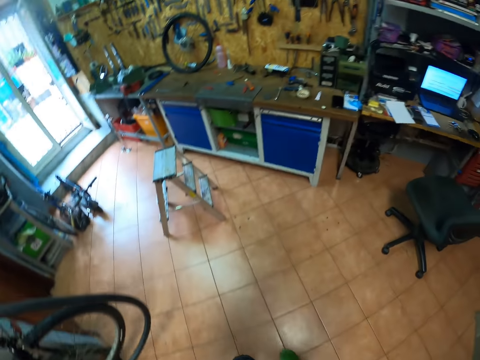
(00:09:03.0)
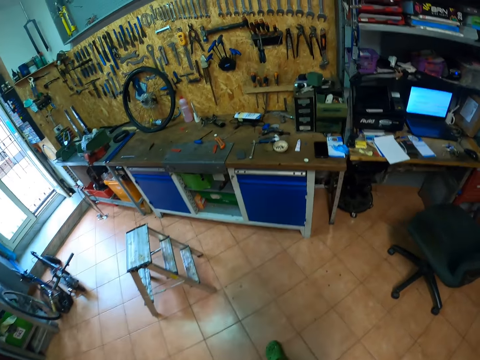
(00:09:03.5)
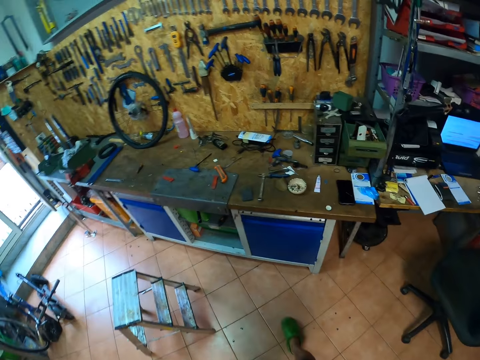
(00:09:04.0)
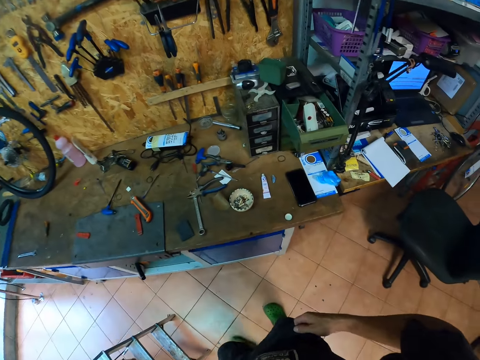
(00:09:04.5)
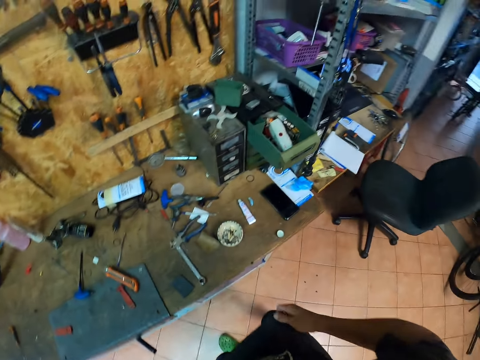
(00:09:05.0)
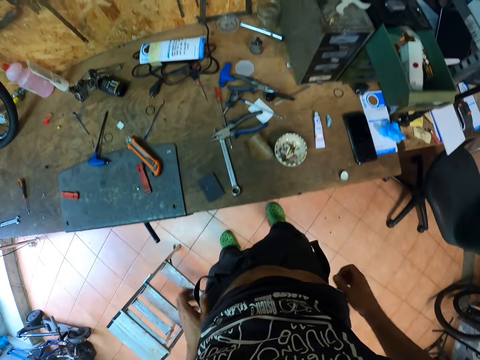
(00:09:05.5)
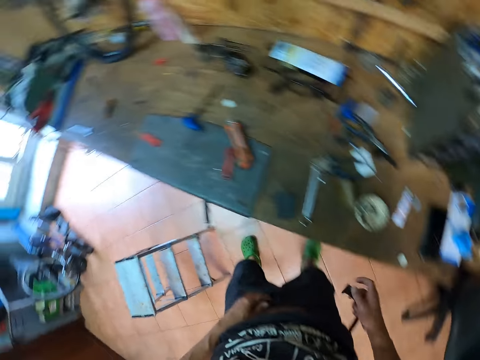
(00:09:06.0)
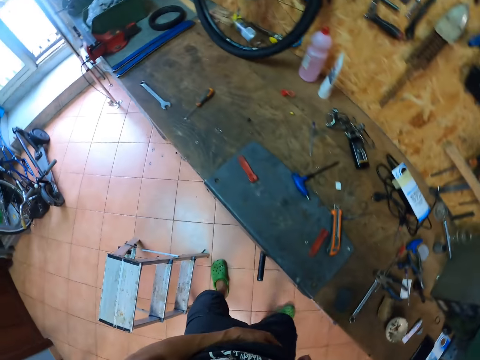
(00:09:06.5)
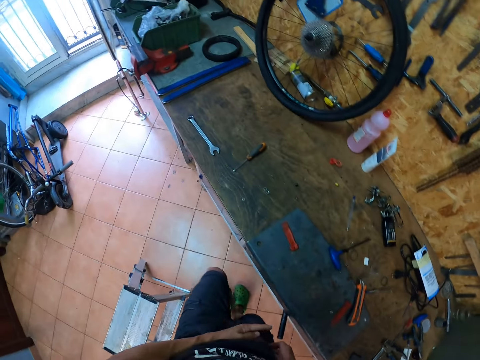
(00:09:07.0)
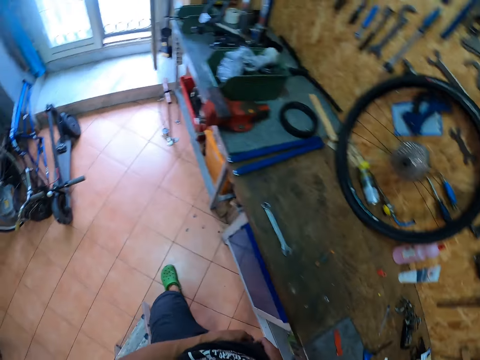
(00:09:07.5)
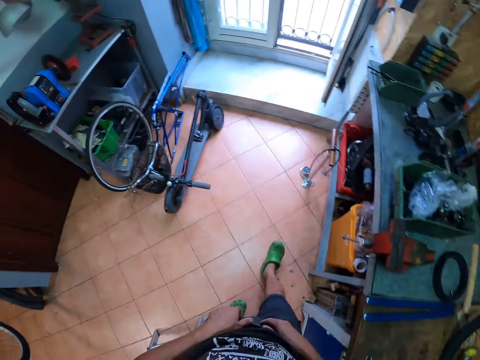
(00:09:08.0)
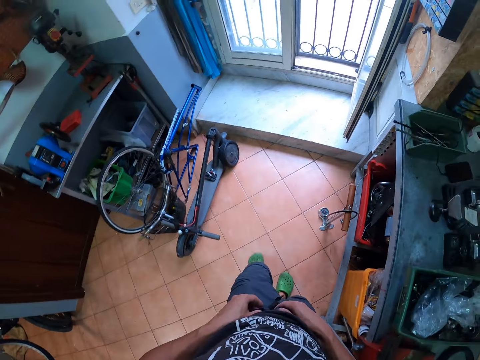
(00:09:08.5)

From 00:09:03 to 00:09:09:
The camera wearer looks around a garage and walks around the garage. He hooks a fanny pack with both hands. He ties his belt on his trousers. He walks around the garage.

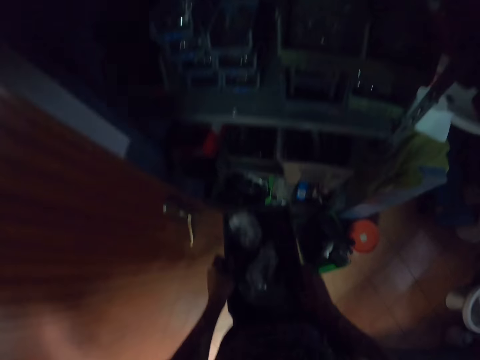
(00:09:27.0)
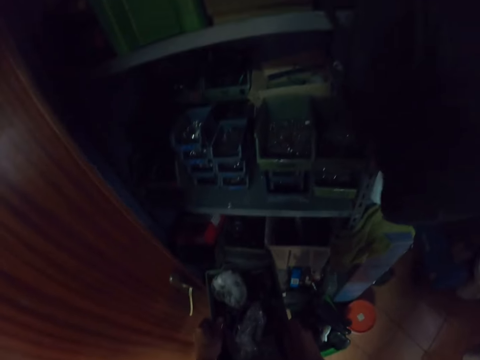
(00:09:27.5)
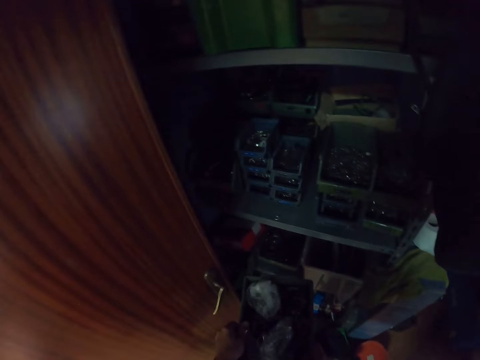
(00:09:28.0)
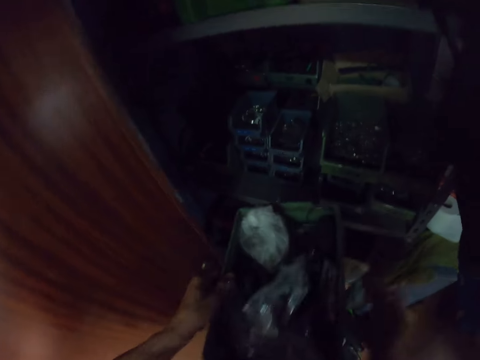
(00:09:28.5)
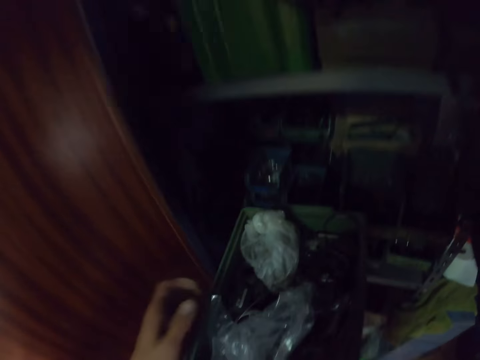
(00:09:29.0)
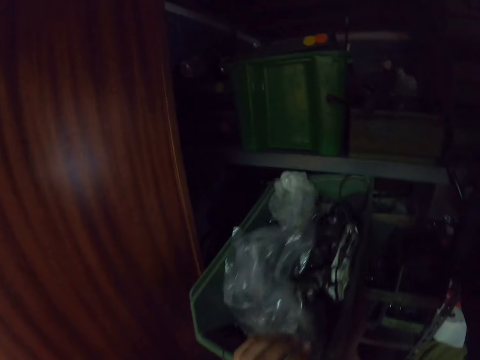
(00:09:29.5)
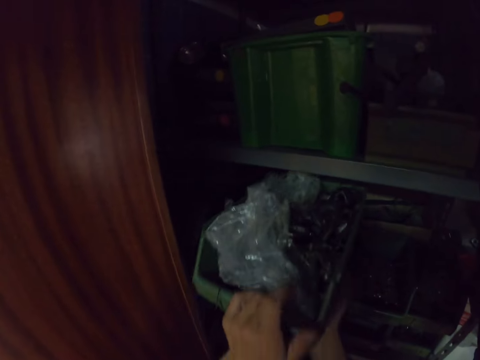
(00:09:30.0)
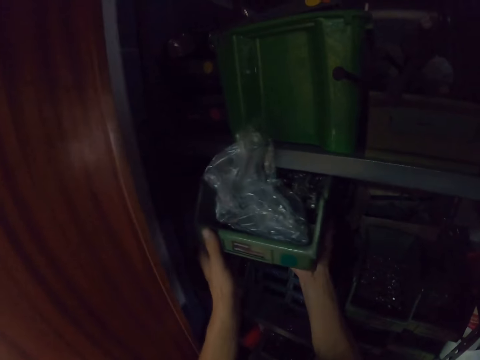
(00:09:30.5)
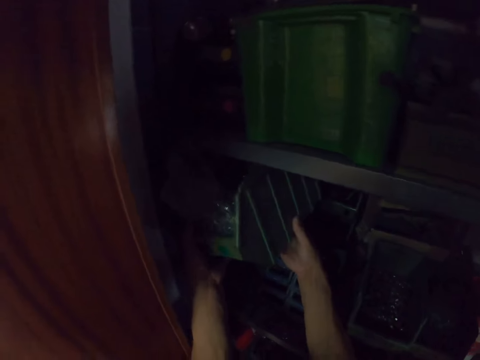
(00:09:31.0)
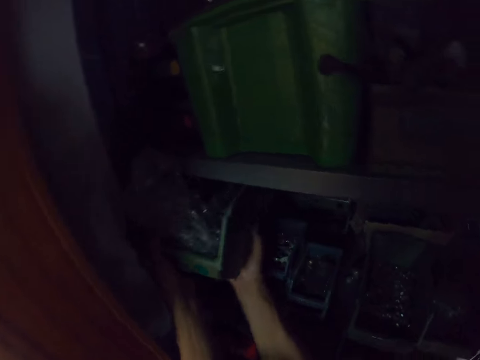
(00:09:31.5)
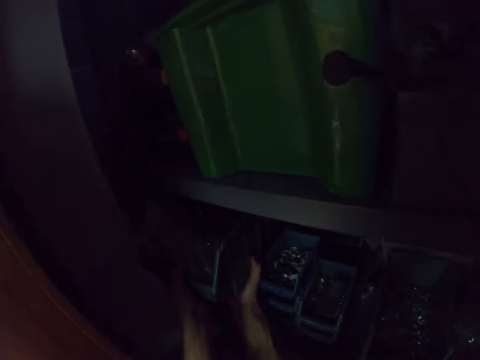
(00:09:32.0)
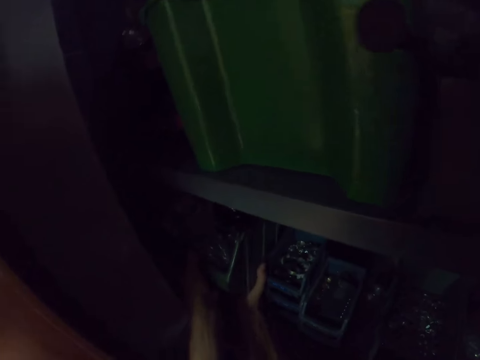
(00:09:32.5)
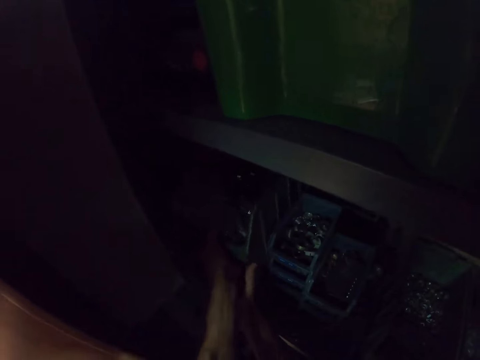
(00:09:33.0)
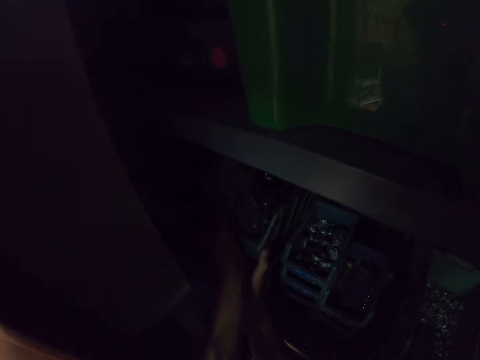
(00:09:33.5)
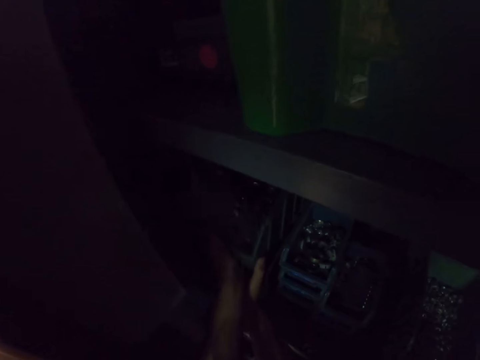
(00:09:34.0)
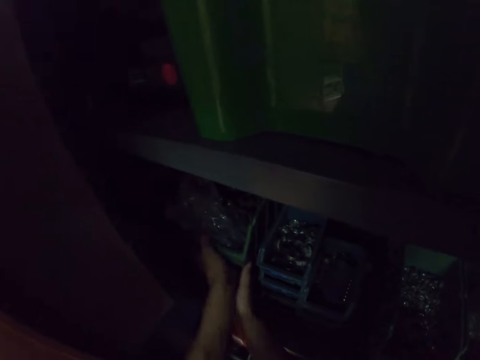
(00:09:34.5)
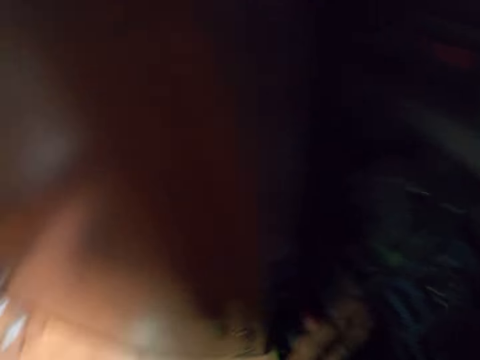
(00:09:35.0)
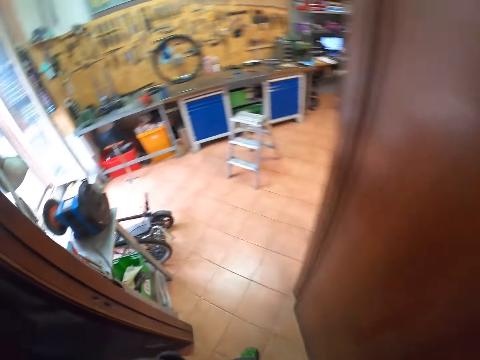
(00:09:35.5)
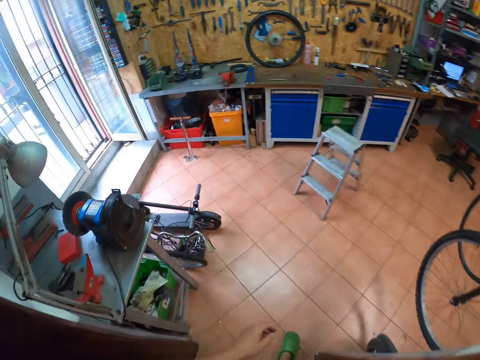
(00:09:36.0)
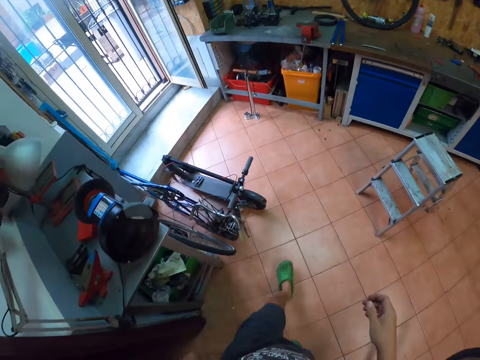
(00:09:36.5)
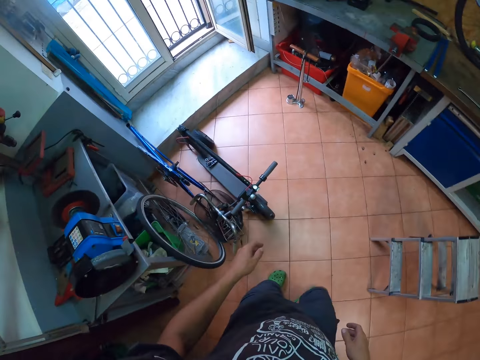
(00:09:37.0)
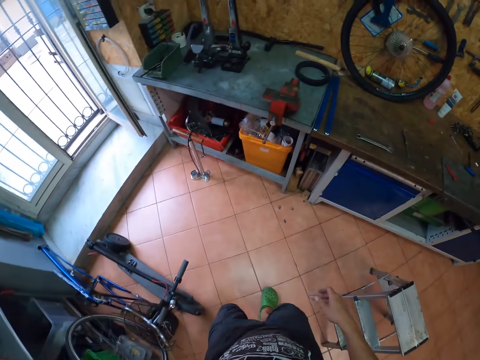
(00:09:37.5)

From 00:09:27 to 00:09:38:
The camera wearer puts the toolbox into a shelf with both hands. He walks around a garage.

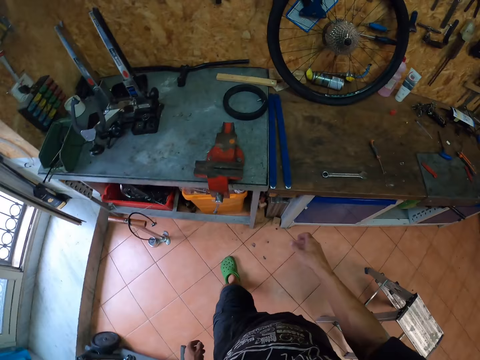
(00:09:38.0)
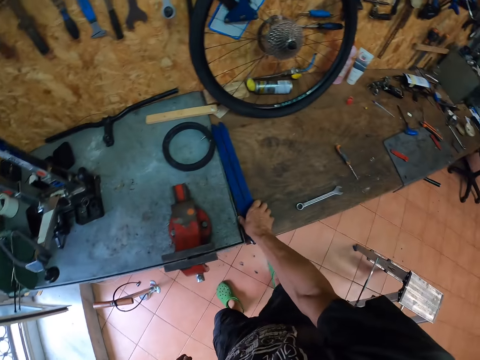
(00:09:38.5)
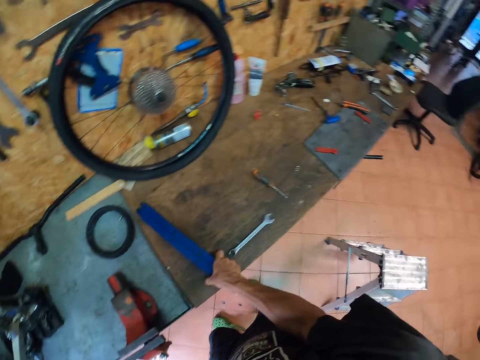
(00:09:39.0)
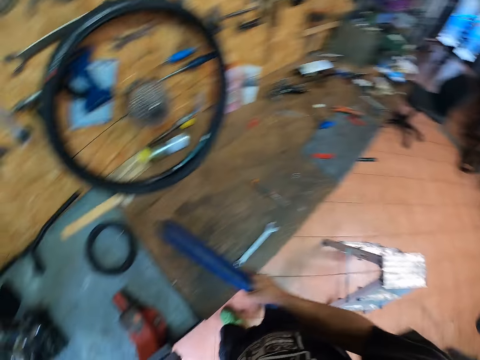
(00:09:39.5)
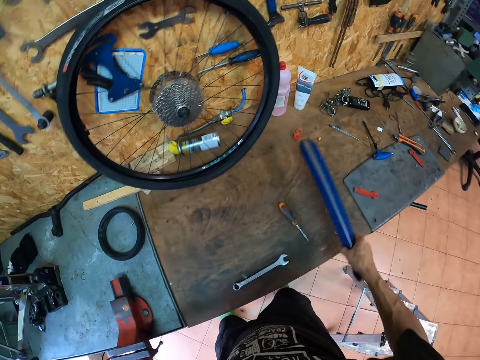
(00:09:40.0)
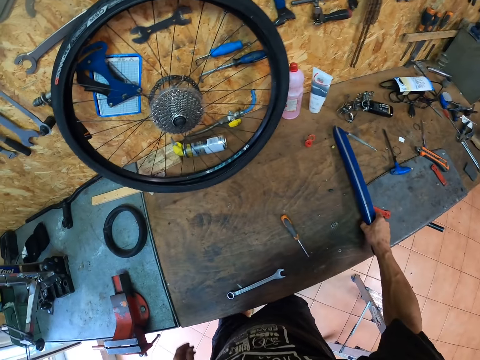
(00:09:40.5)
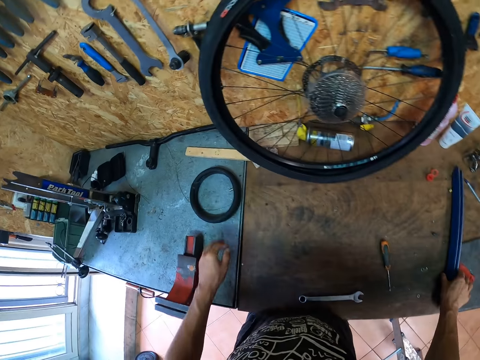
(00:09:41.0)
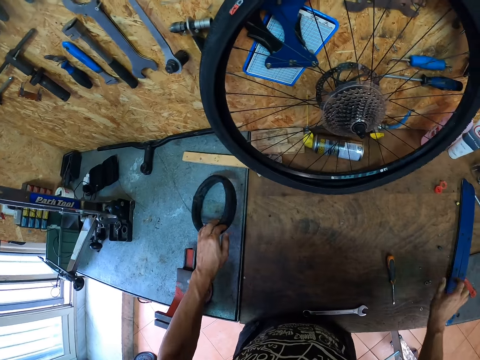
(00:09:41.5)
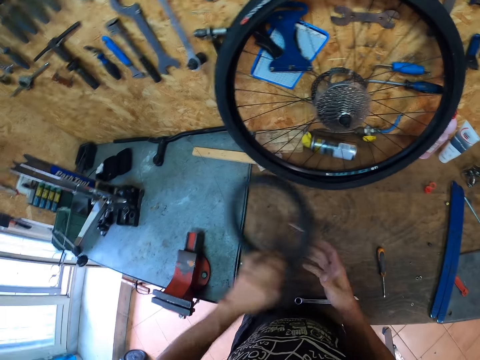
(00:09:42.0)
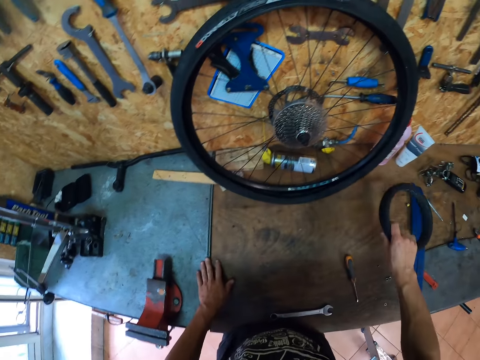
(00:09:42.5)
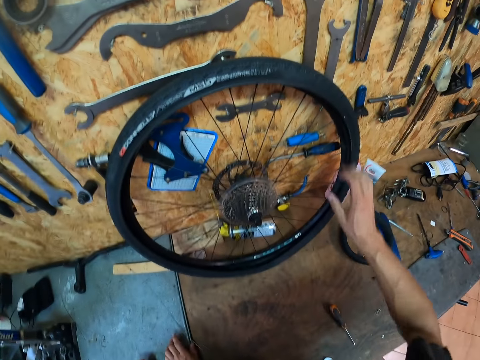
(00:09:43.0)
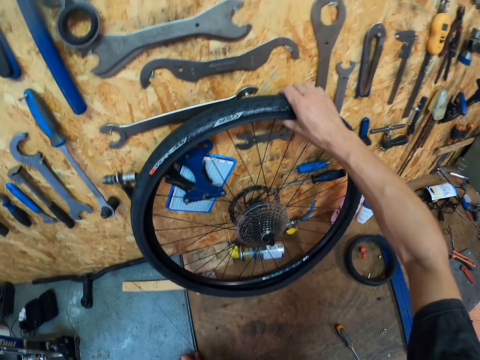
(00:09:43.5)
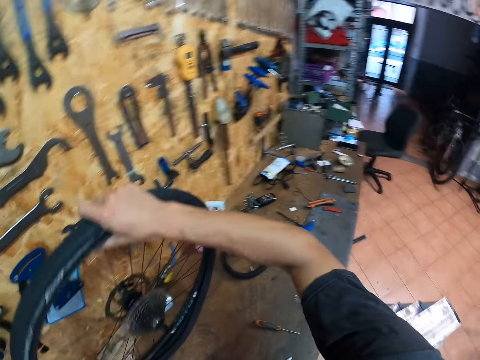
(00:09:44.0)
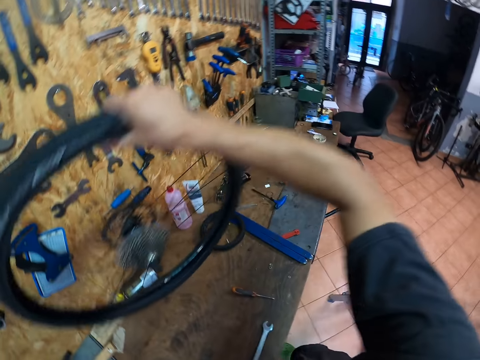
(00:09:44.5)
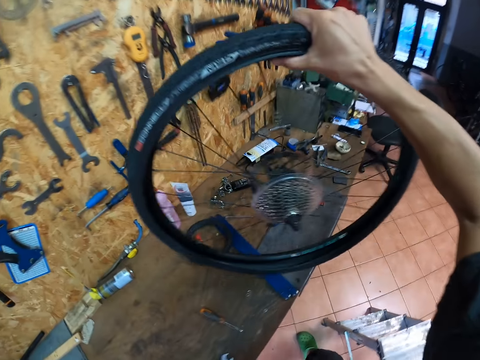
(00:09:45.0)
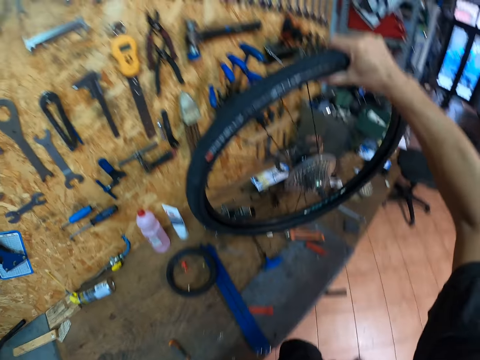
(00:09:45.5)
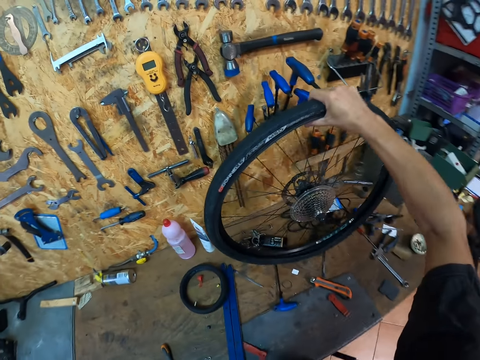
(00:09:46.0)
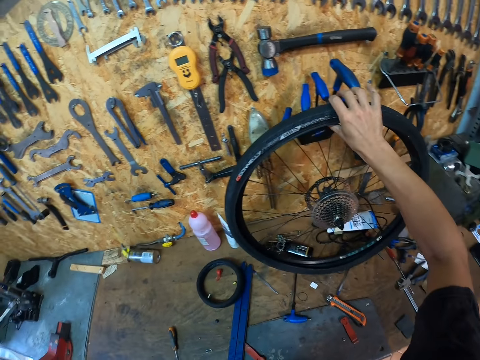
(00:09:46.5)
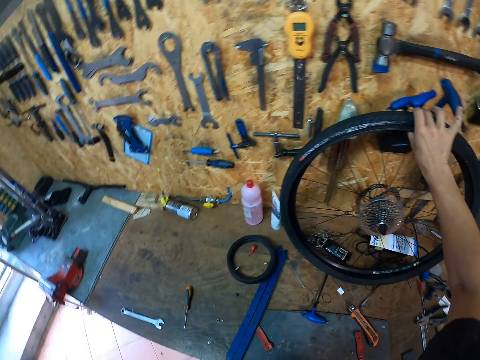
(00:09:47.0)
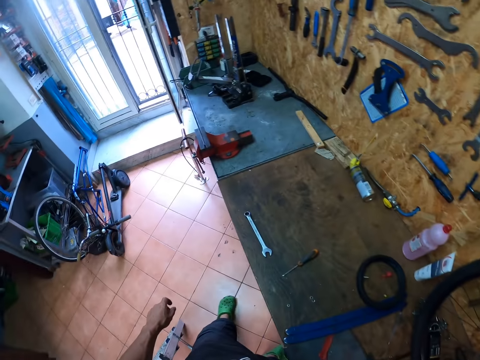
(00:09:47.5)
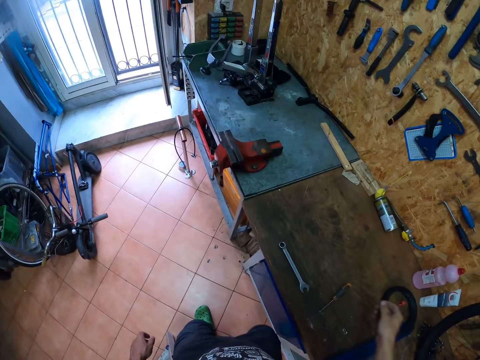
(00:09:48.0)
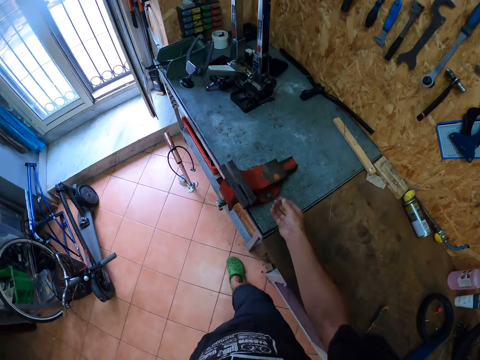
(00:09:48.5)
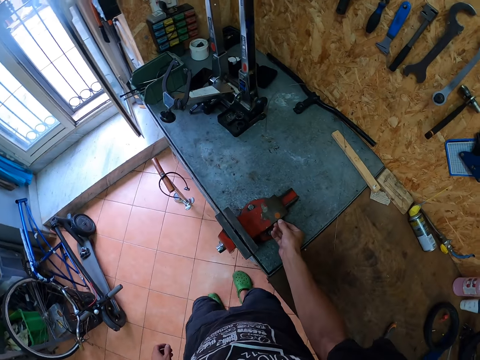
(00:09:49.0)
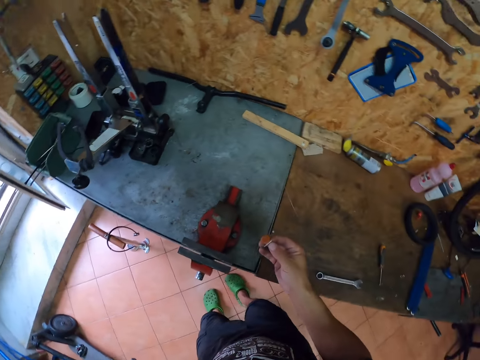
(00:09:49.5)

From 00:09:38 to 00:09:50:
The camera wearer moves a piece of metal on the table with his right hand. He picks up a rubber tube from the table with his left hand. He passes the rubber tube from his left hand to his right hand. He drops the rubber tube on the table with his right hand. He picks up a tire from the table with his right hand. He drops the tire on the table with his right hand. He walks around a garage. He removes a puncture patch from a vise on the table with his right hand.
